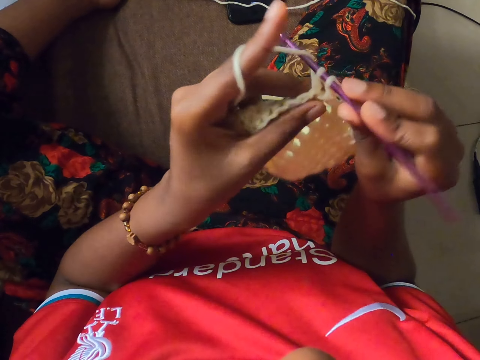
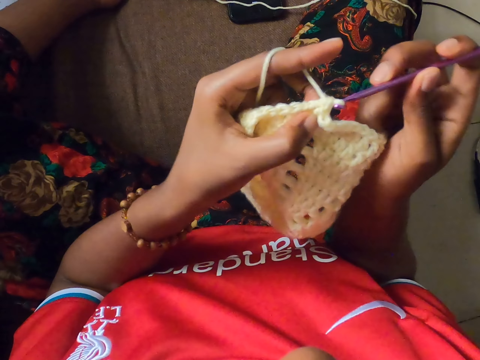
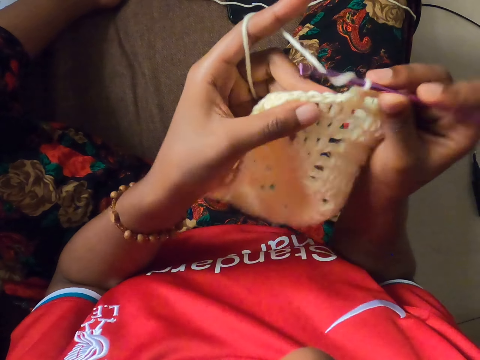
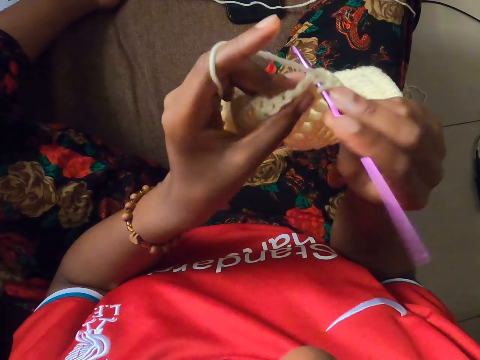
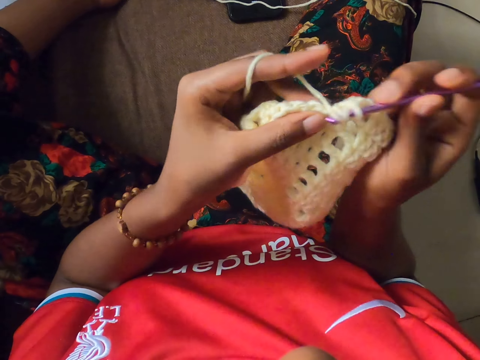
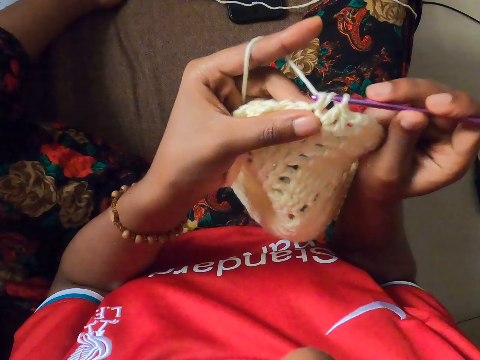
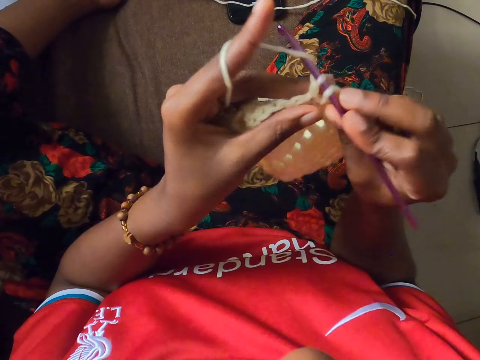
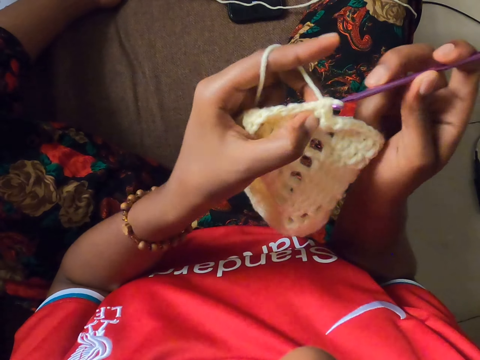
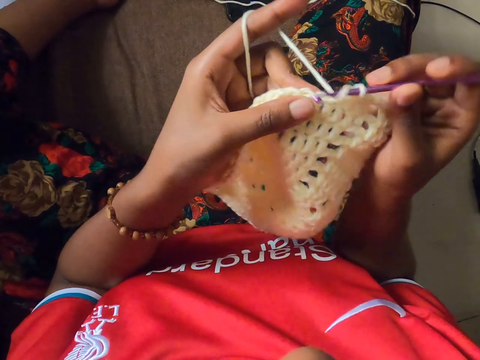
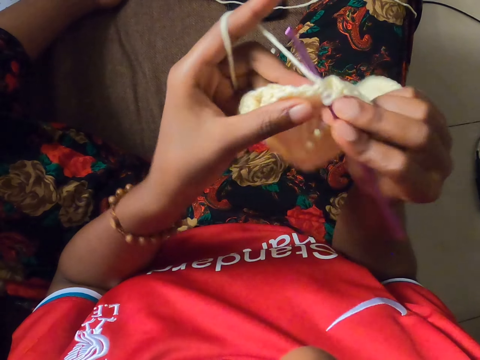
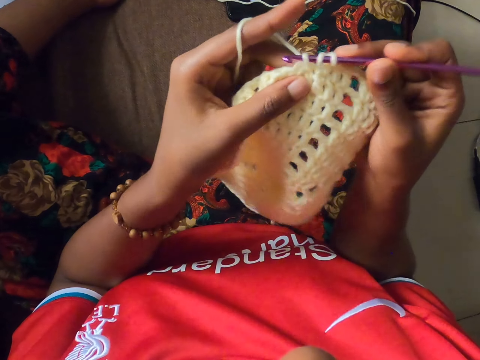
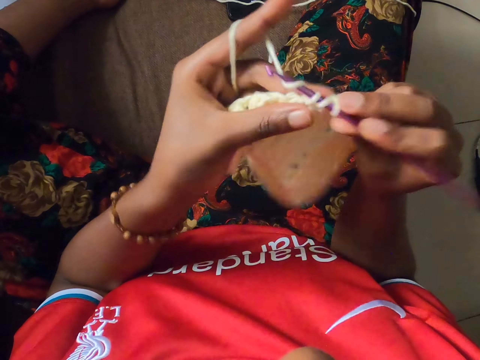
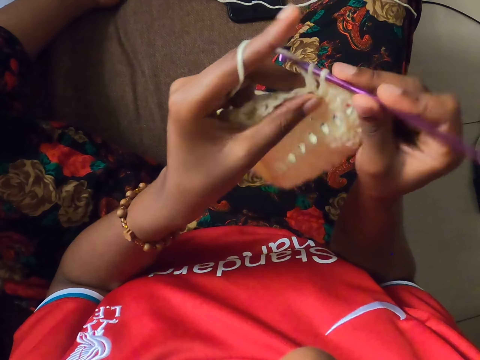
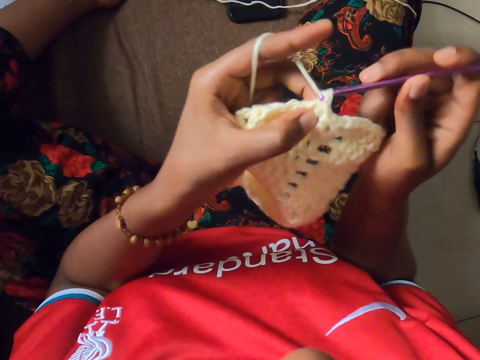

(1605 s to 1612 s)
The camera wearer crochets the yarn in her left hand with the crochet hook in her right hand.

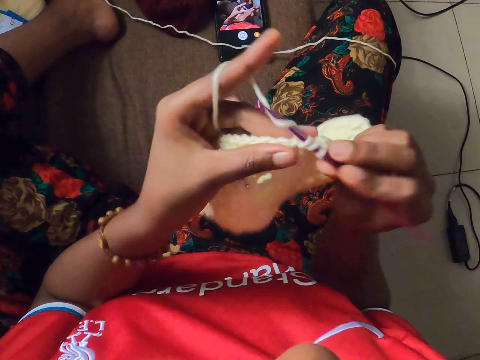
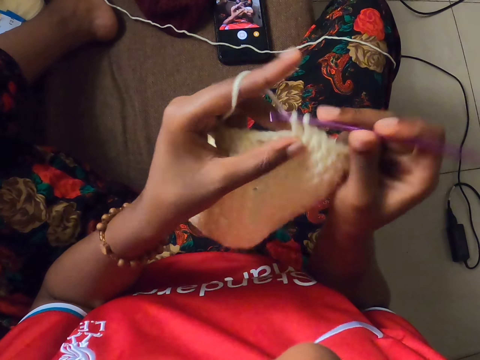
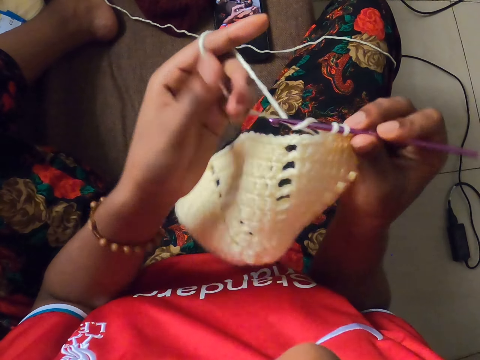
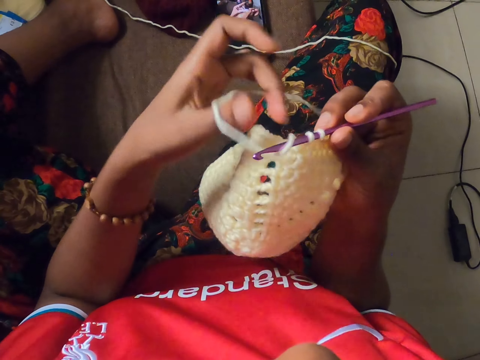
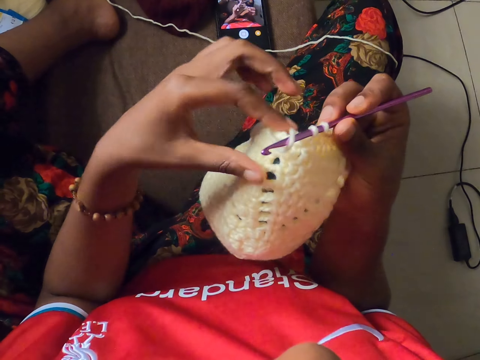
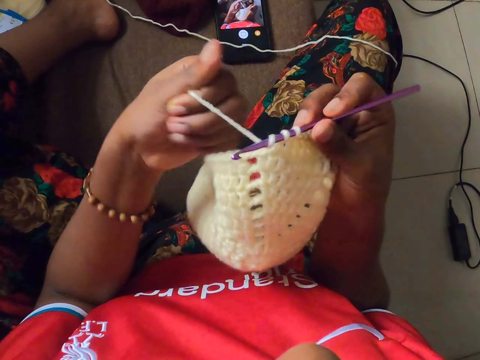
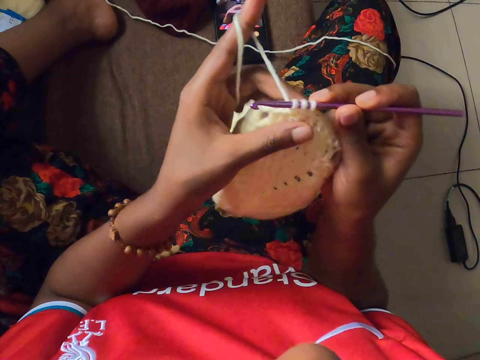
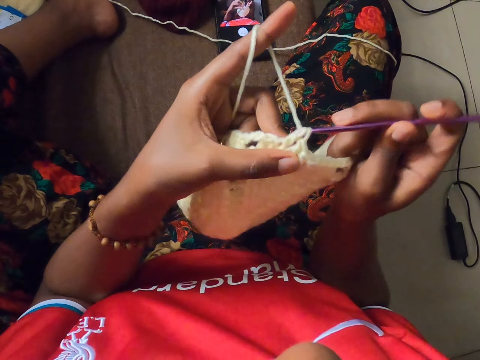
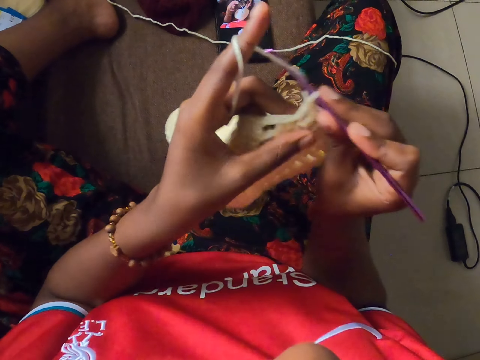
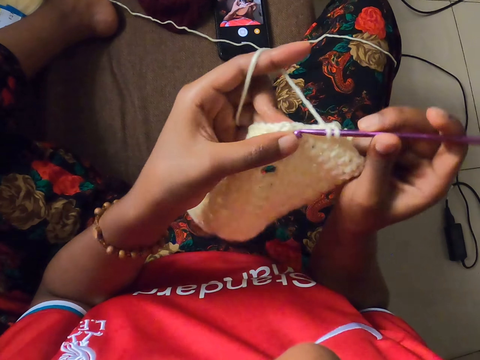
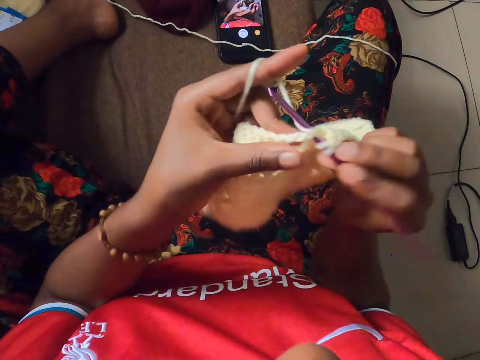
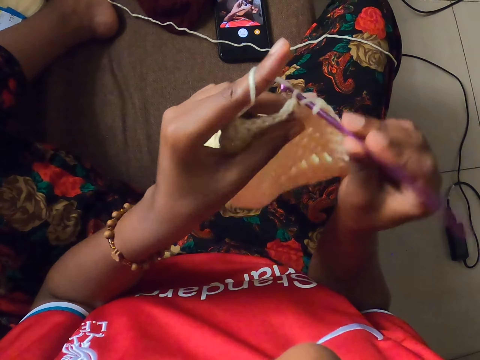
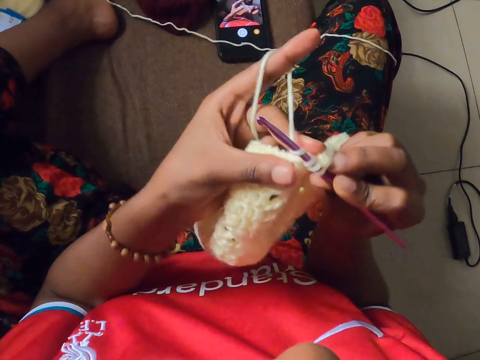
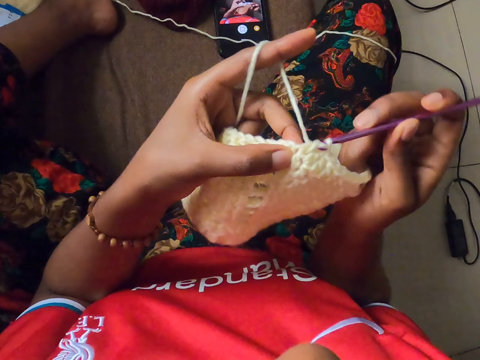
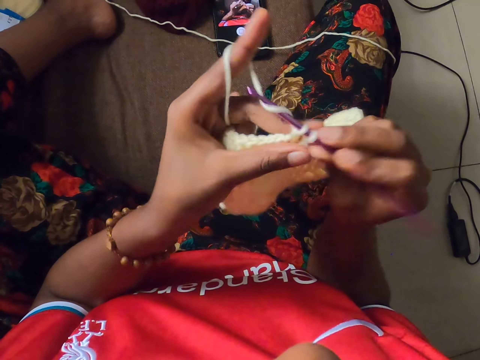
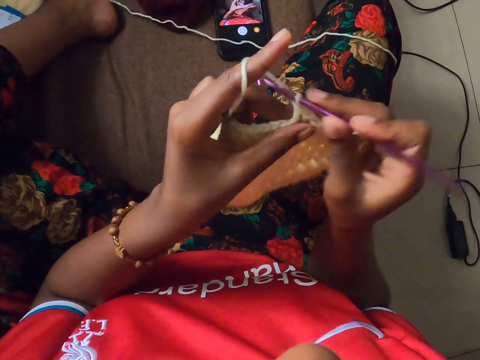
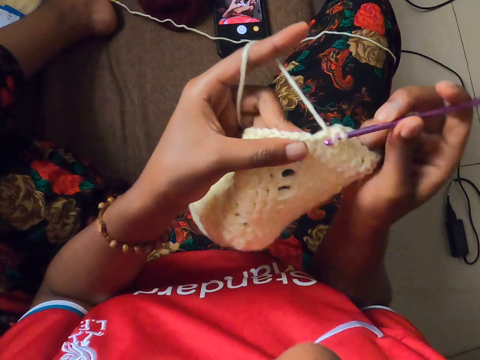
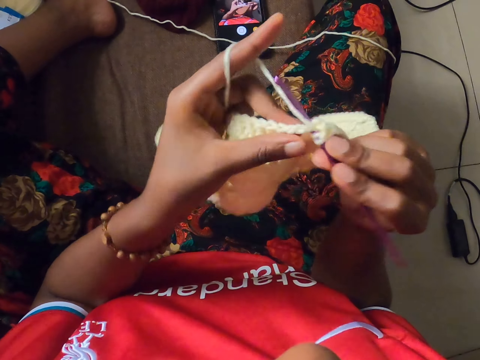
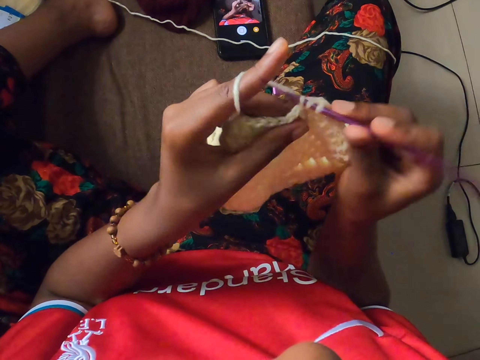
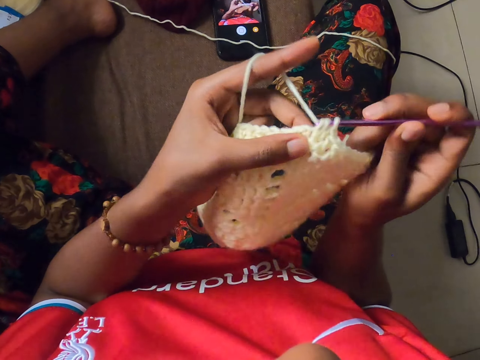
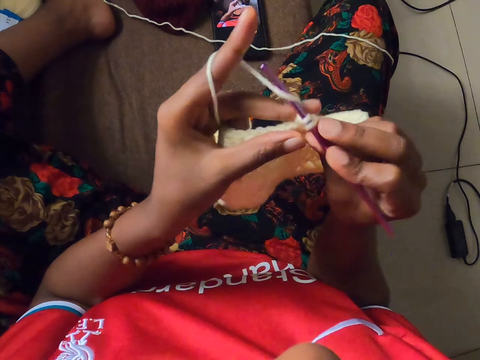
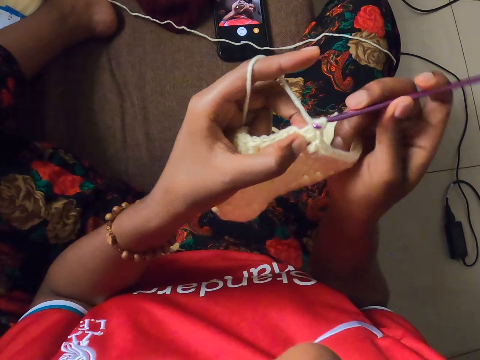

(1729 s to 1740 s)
The camera wearer wraps the wool from the yarn around her left index finger. She crochets from the yarn with a crochet hook in her right hand.

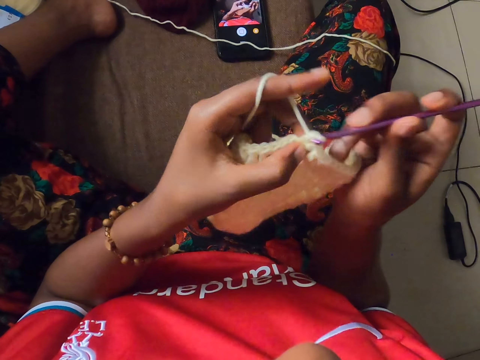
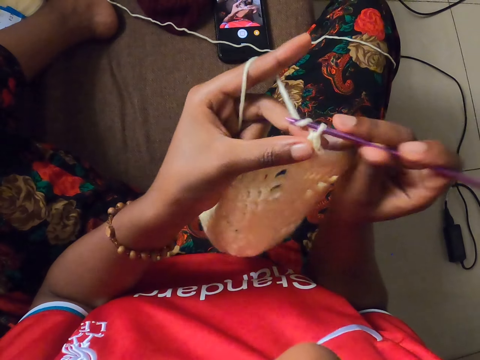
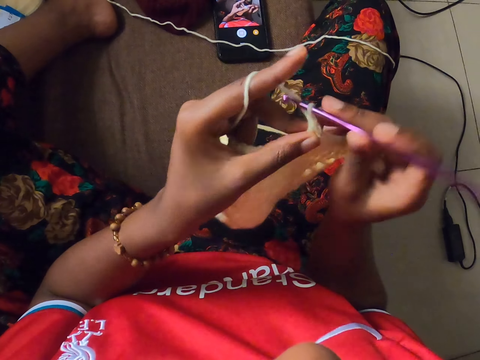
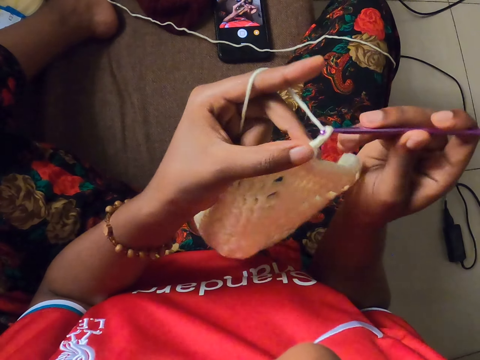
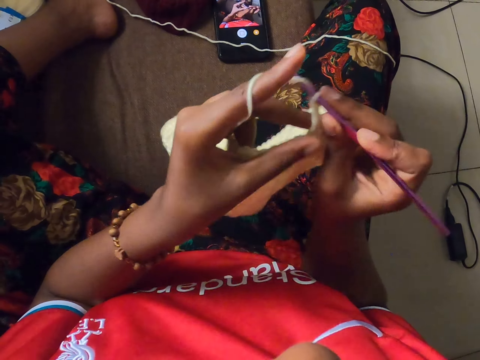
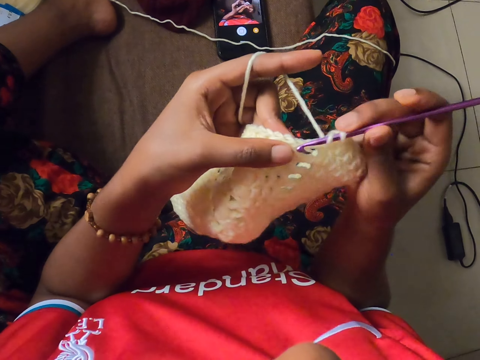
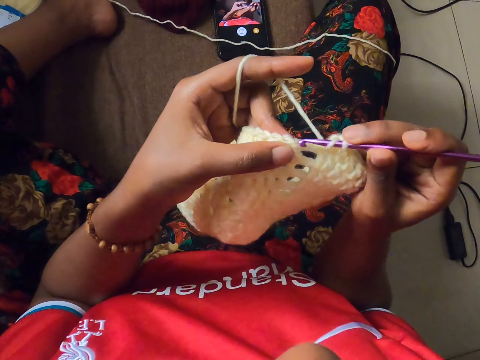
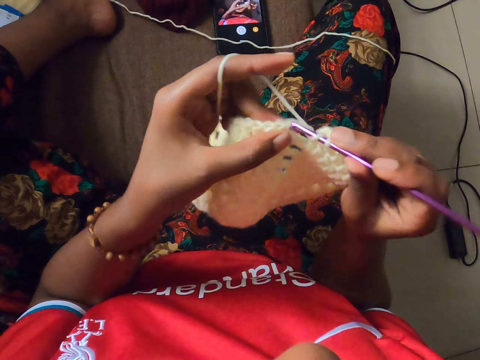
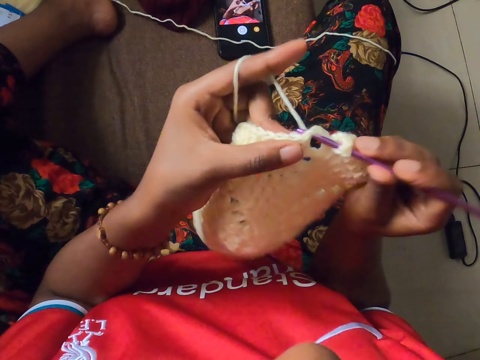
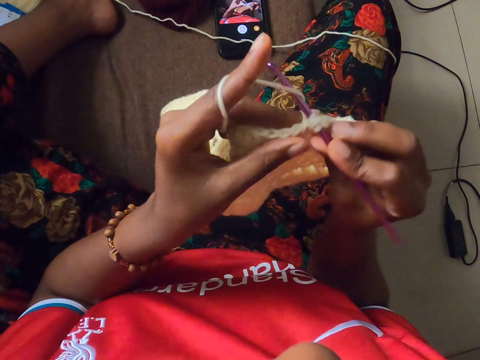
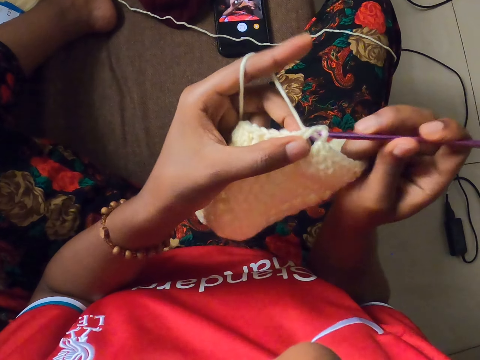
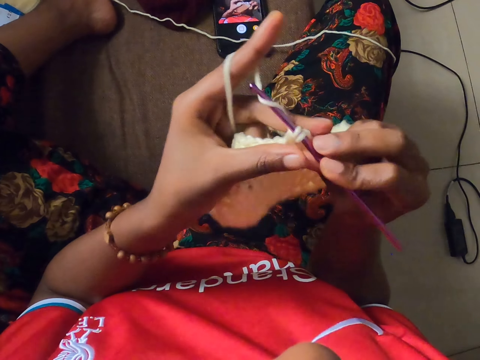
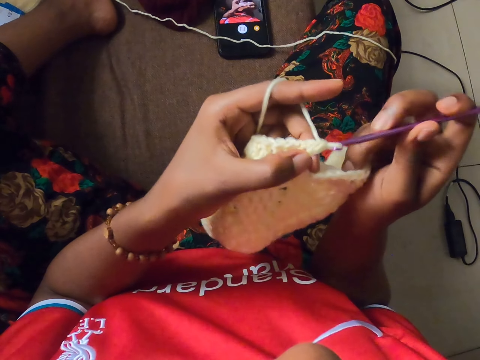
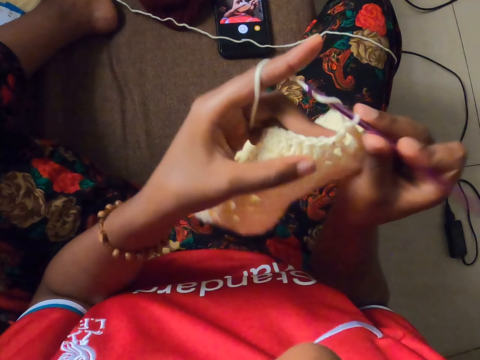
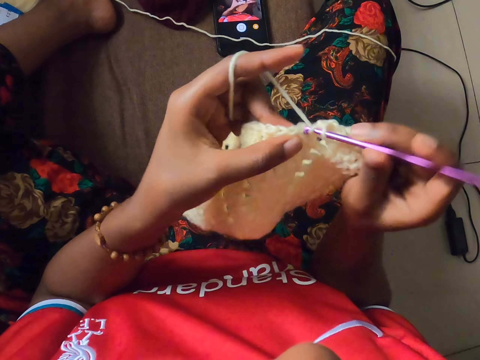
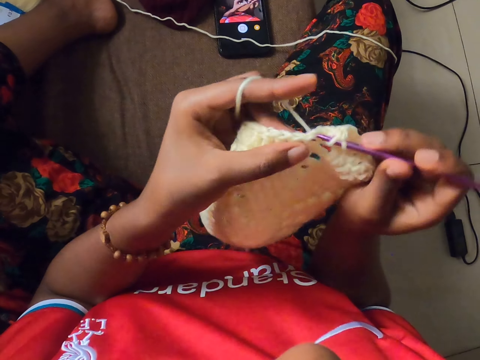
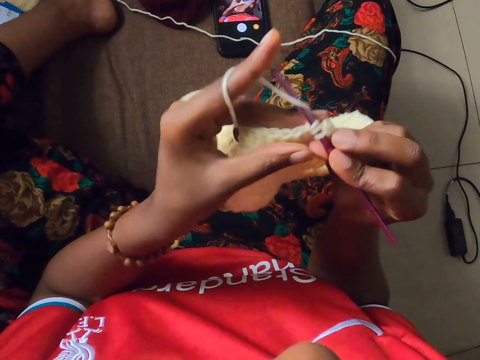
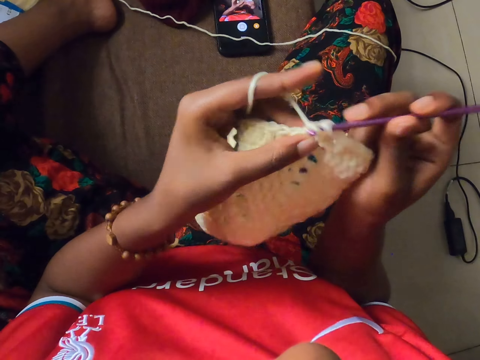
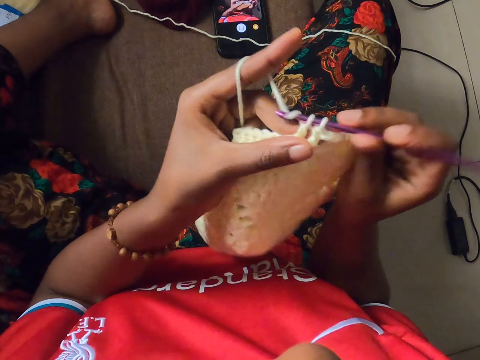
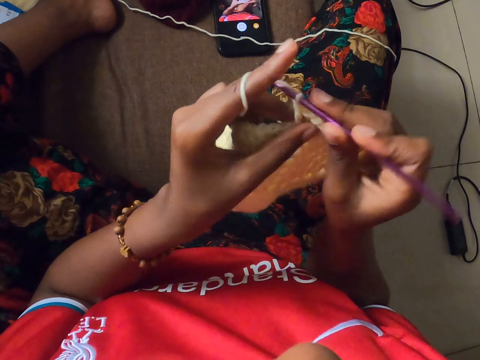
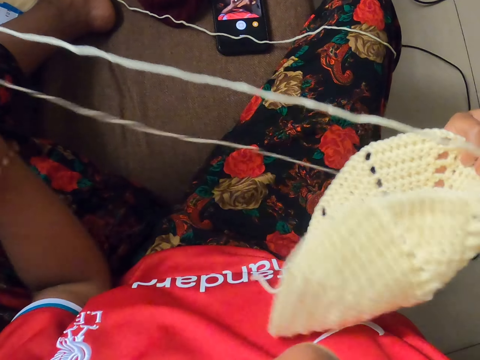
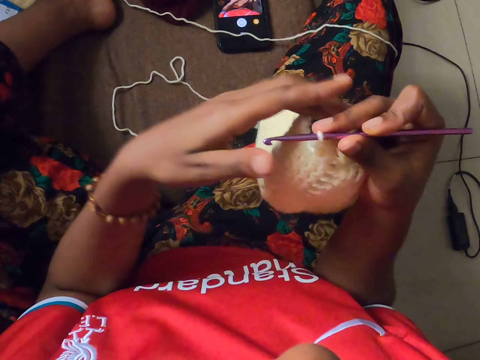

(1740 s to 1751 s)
The camera wearer pulls wool from the yarn with her left hand.
